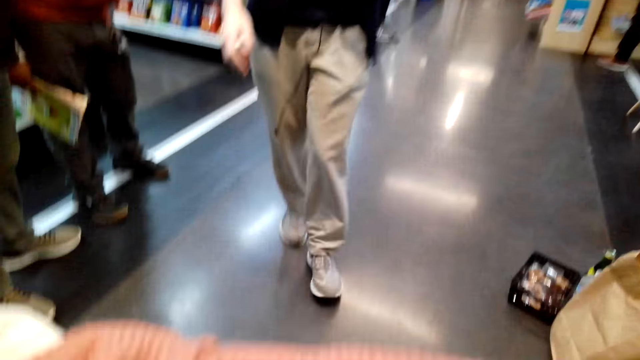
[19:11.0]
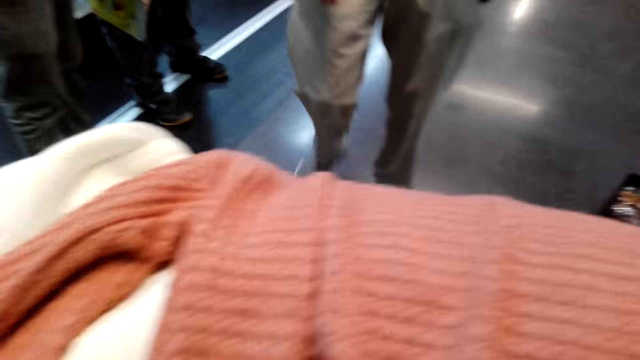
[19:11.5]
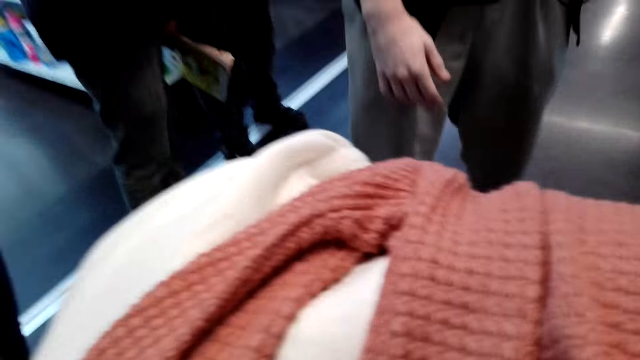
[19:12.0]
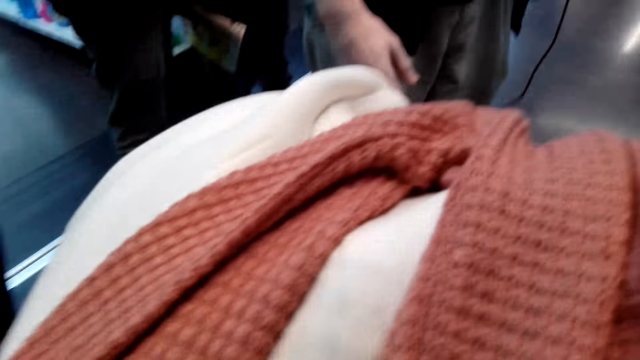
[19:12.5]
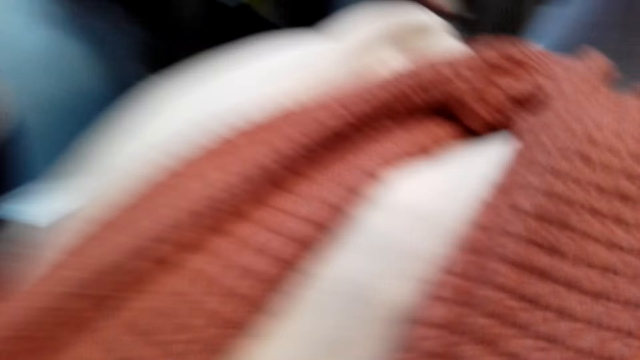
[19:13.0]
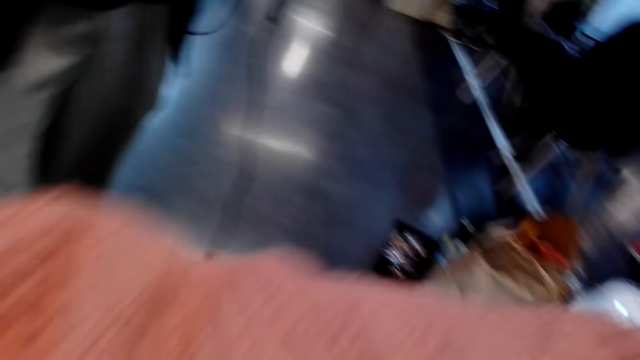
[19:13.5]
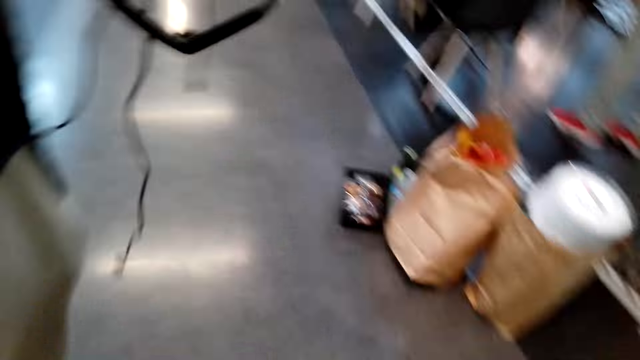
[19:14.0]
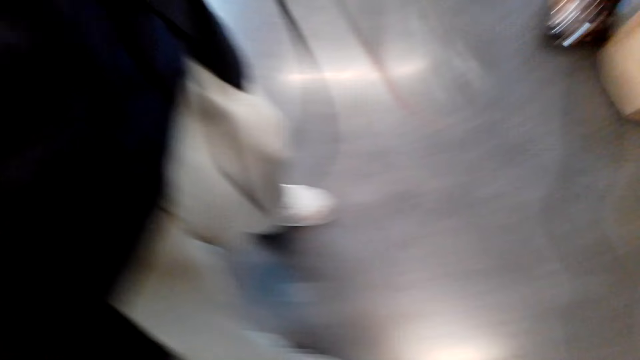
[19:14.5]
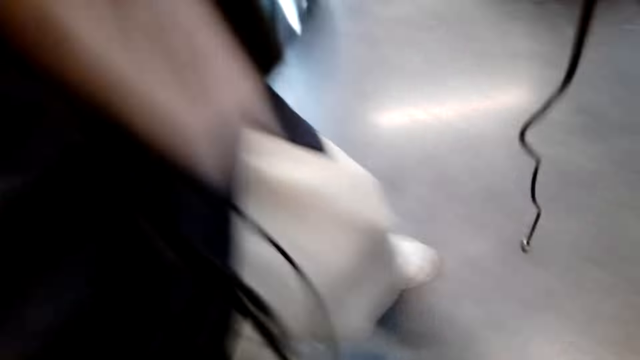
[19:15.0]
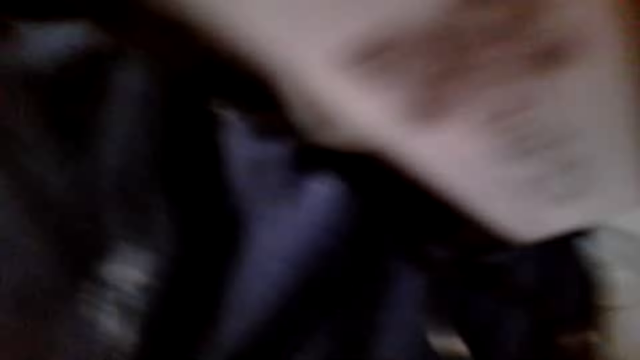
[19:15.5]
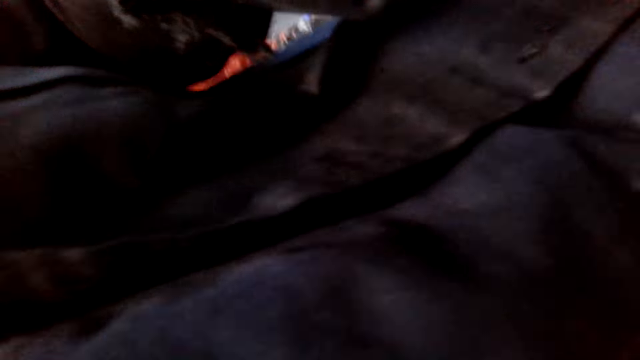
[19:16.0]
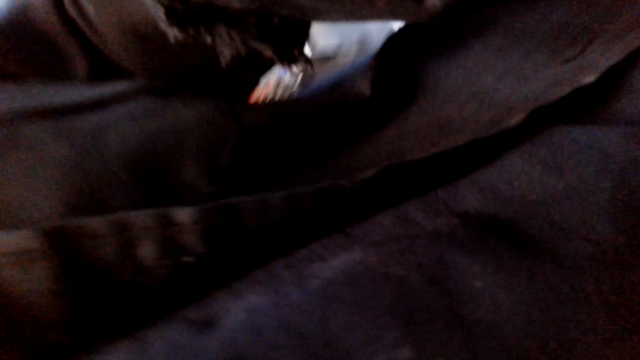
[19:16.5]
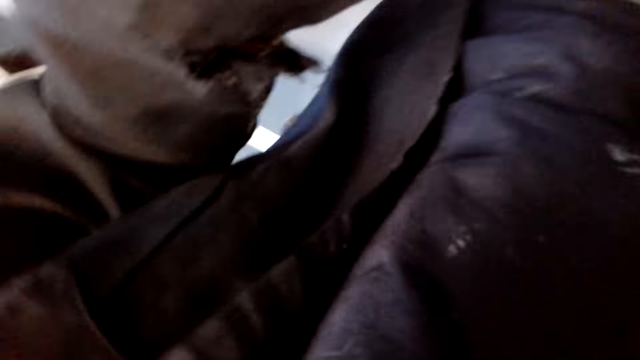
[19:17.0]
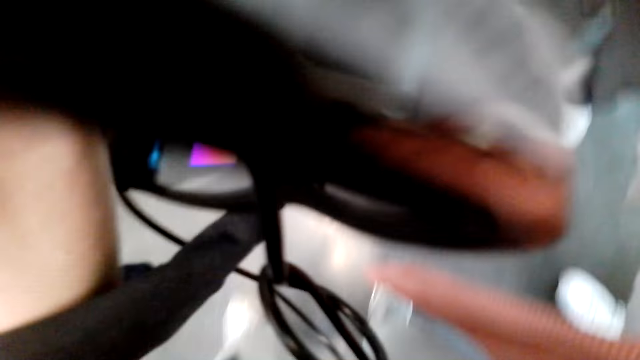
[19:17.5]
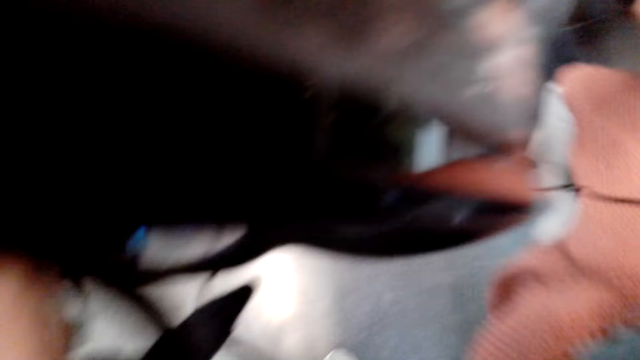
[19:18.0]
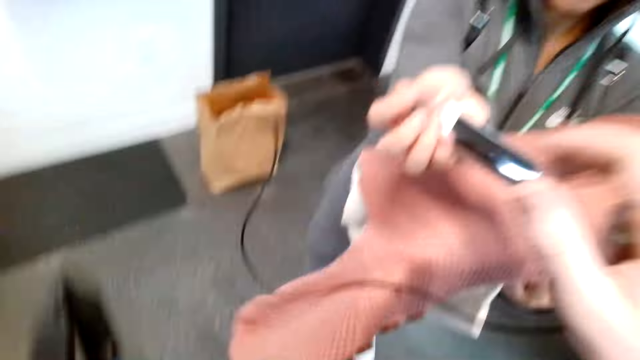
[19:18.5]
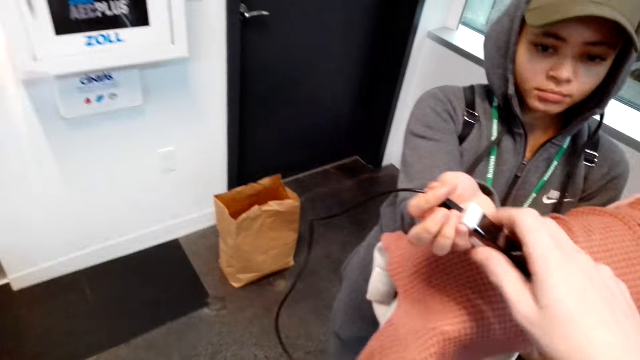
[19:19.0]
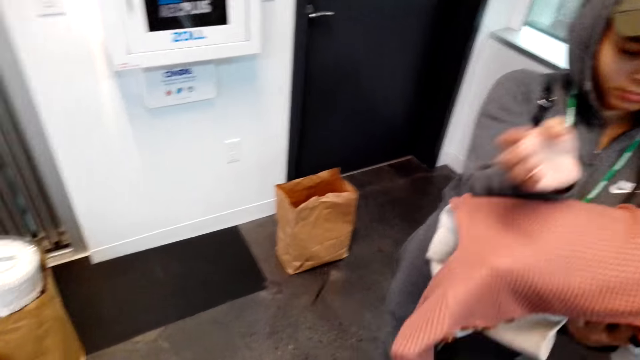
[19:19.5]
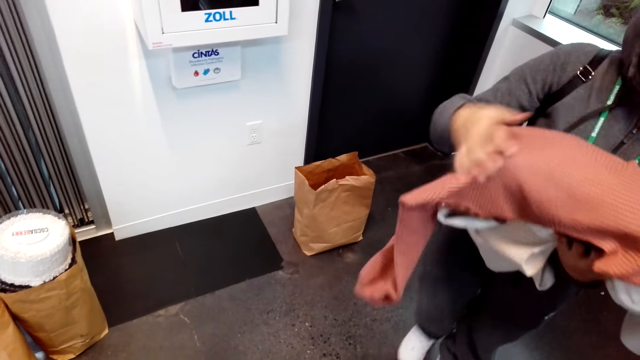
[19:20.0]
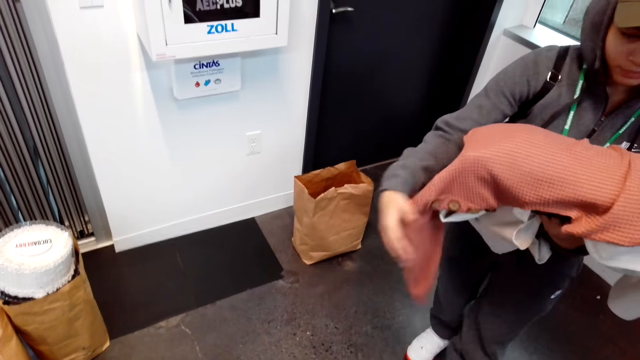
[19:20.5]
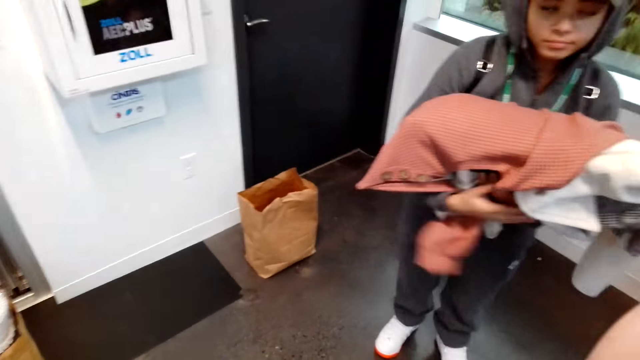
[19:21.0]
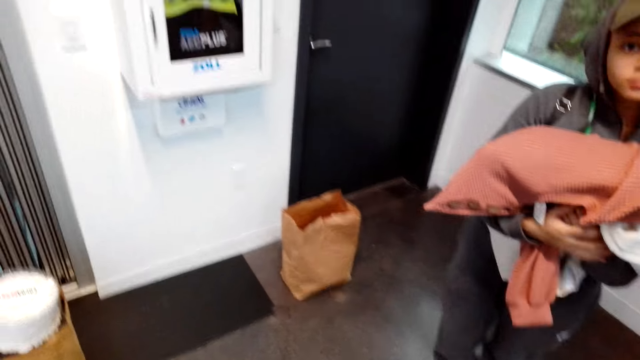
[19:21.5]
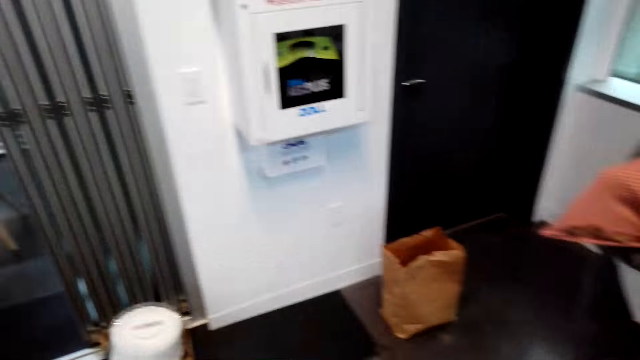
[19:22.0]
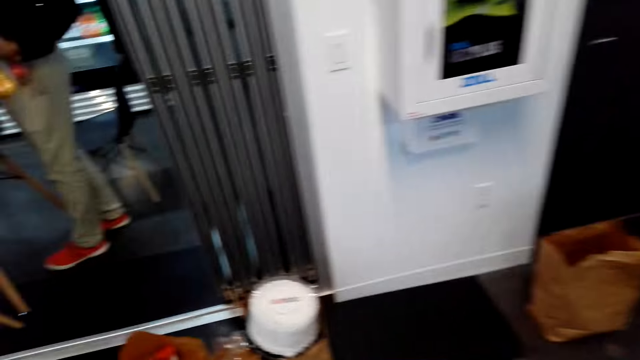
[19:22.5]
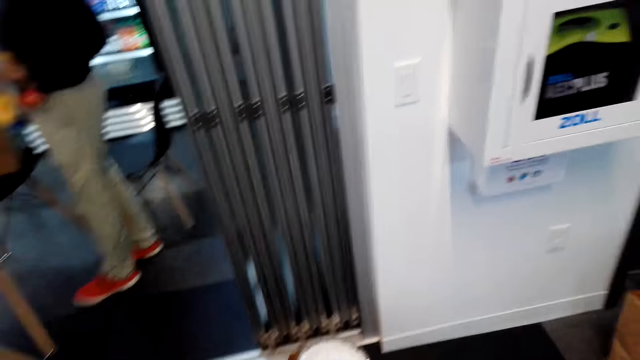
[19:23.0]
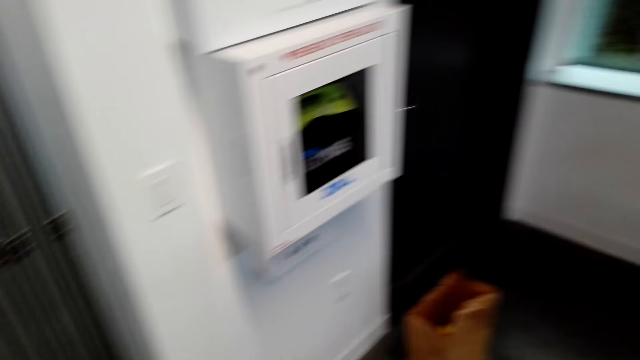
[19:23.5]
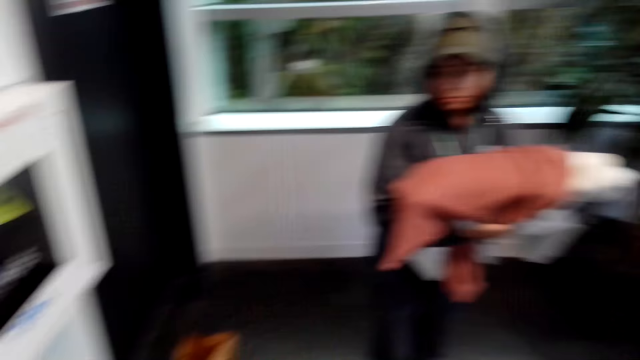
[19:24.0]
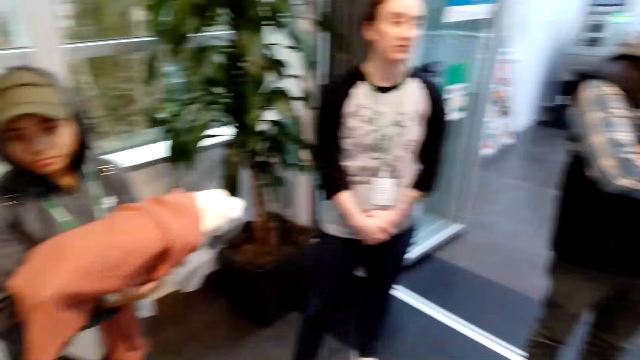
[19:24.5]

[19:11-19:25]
The camera wearer removes the camera. They adjust the camera. They hand the camera over to a man.
